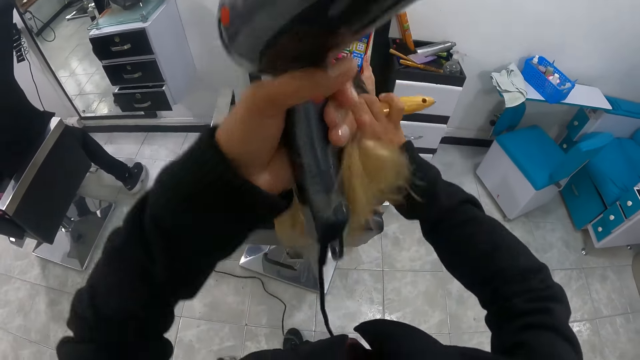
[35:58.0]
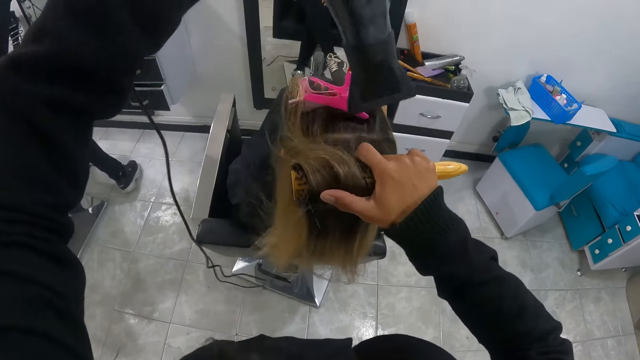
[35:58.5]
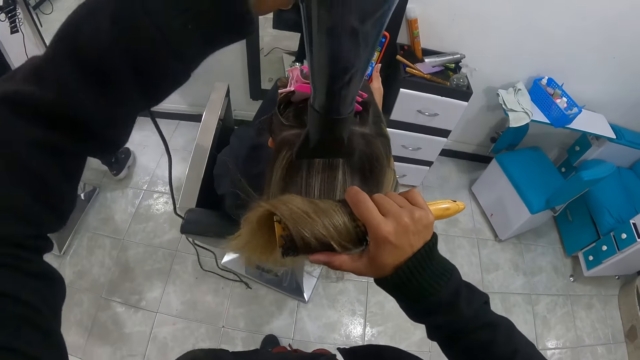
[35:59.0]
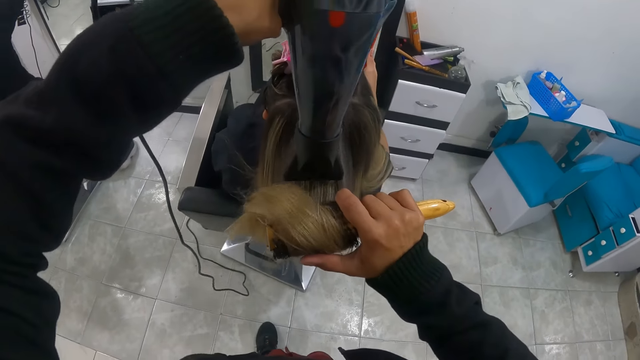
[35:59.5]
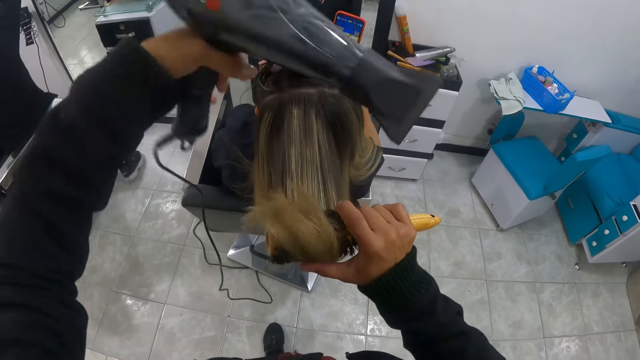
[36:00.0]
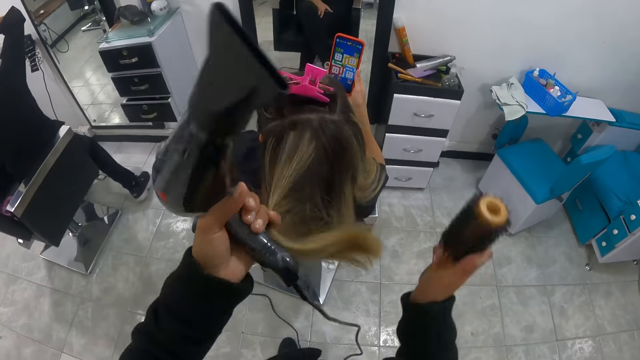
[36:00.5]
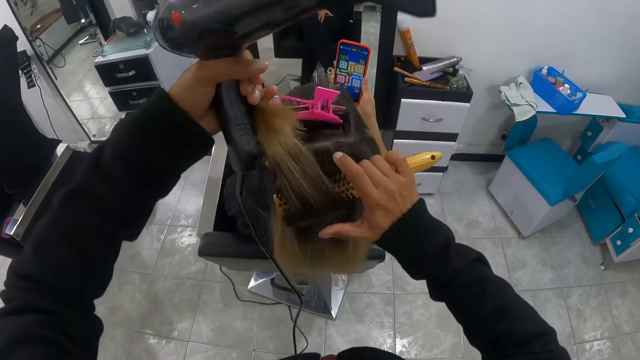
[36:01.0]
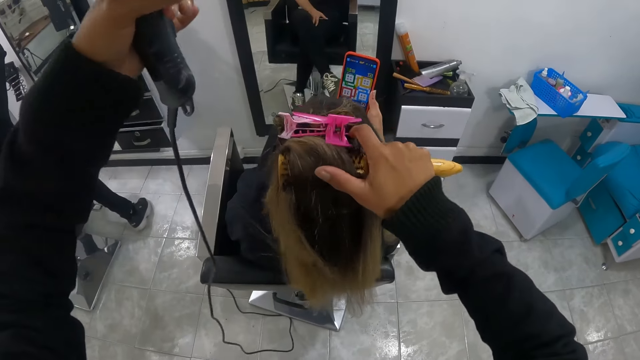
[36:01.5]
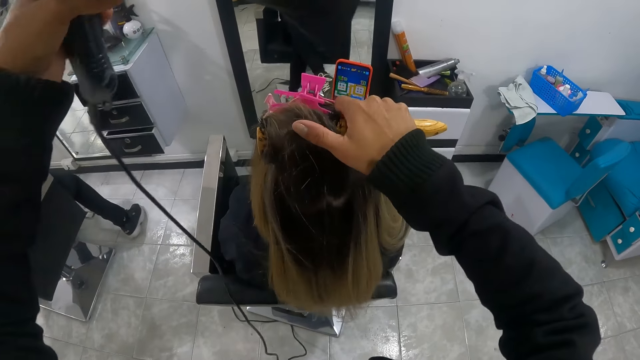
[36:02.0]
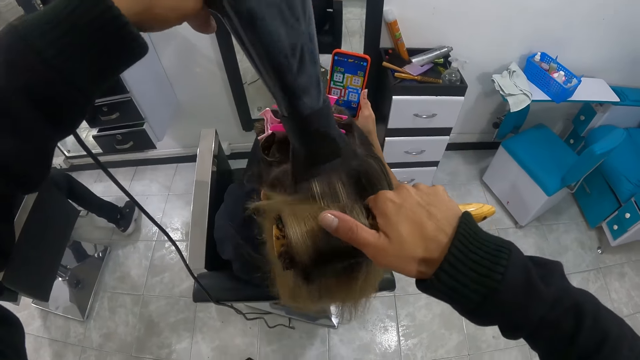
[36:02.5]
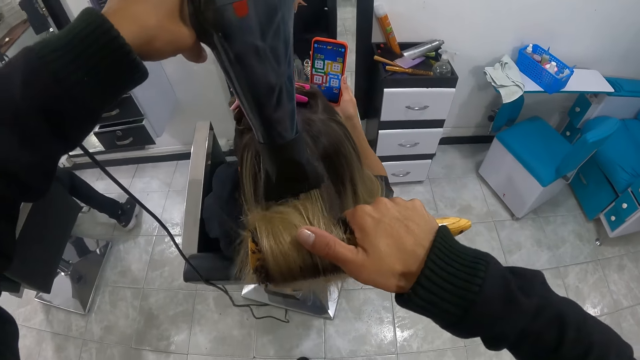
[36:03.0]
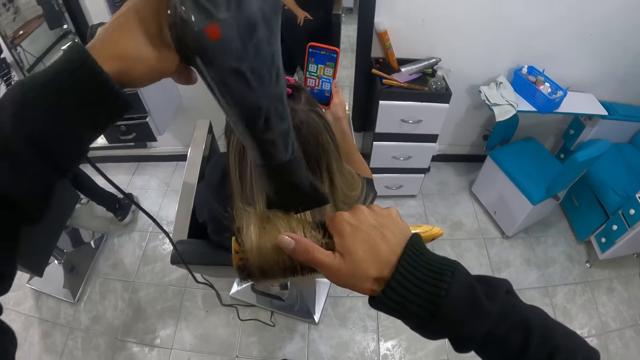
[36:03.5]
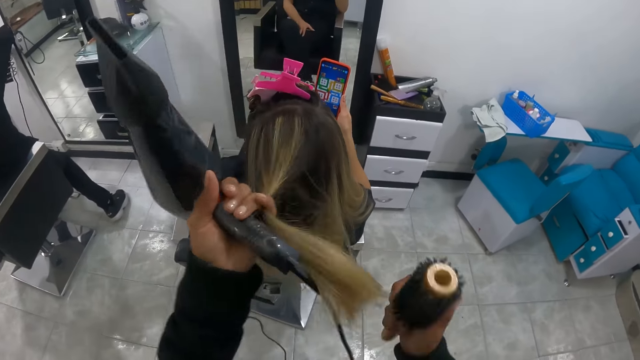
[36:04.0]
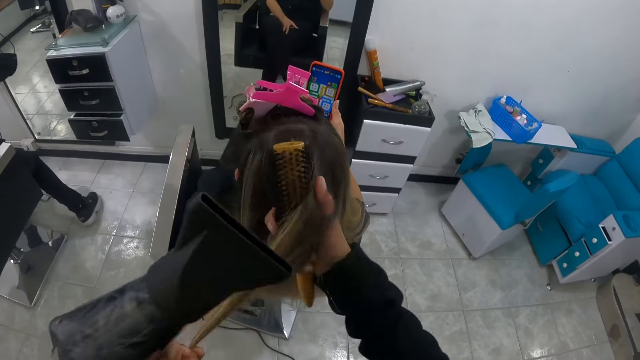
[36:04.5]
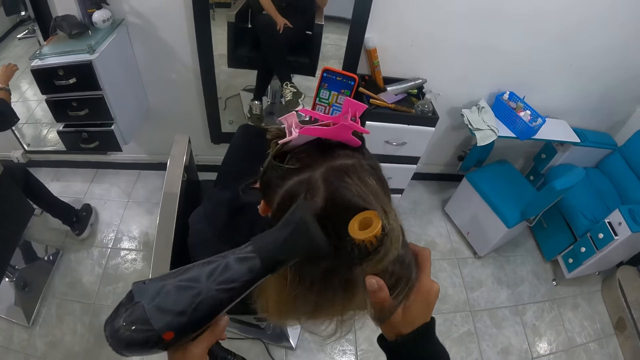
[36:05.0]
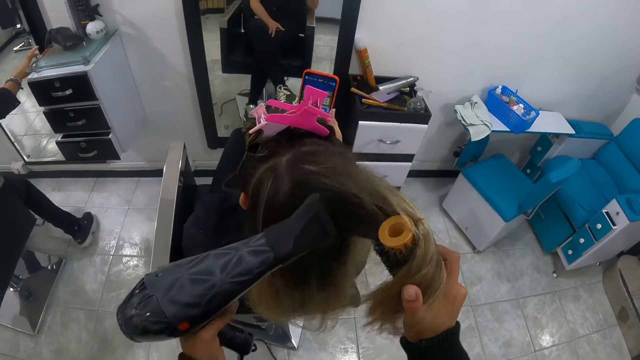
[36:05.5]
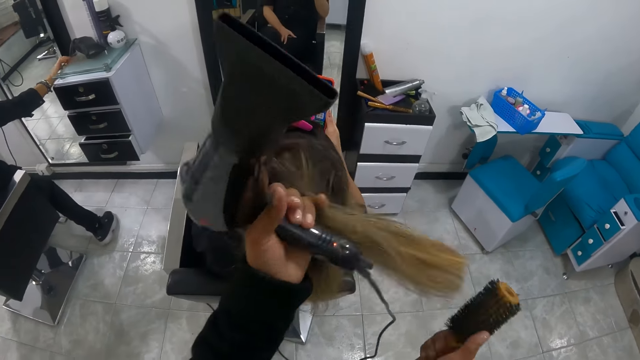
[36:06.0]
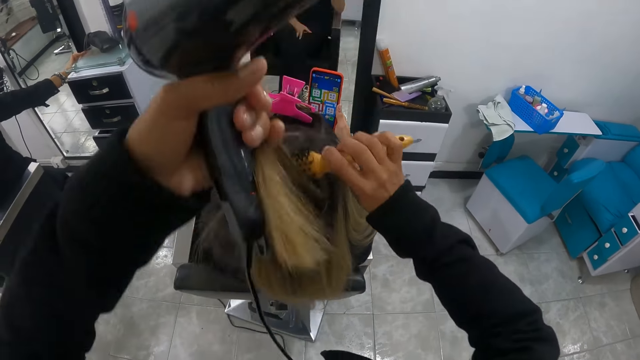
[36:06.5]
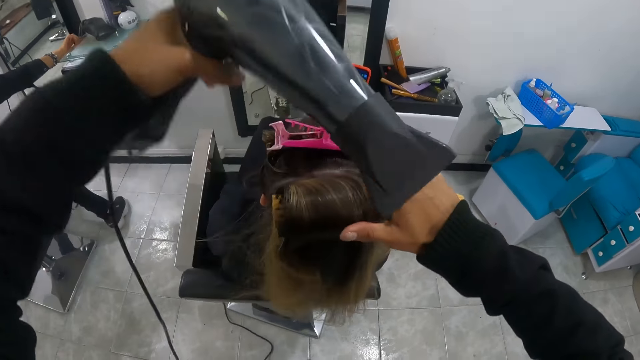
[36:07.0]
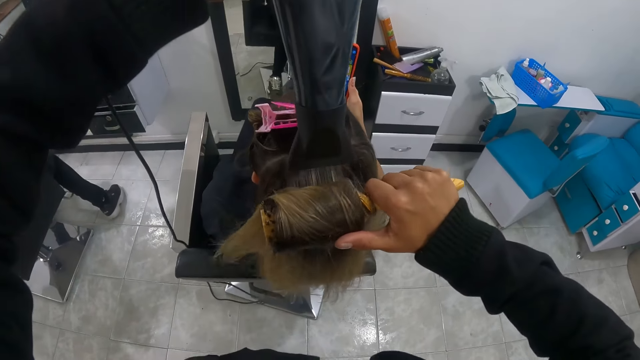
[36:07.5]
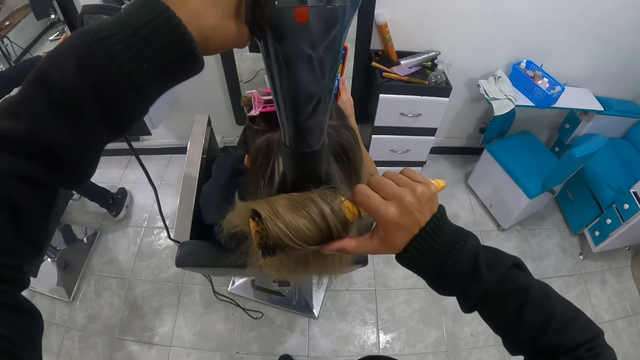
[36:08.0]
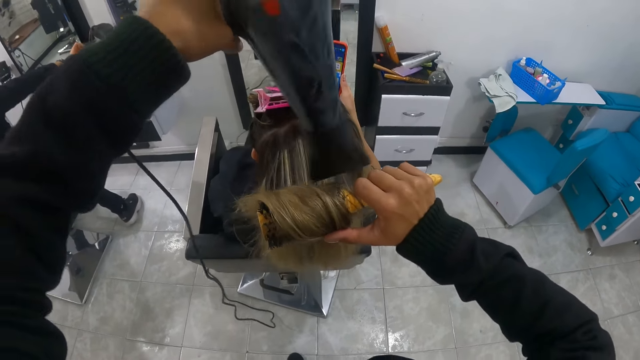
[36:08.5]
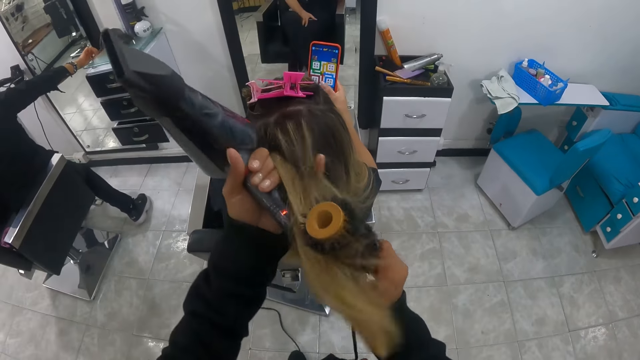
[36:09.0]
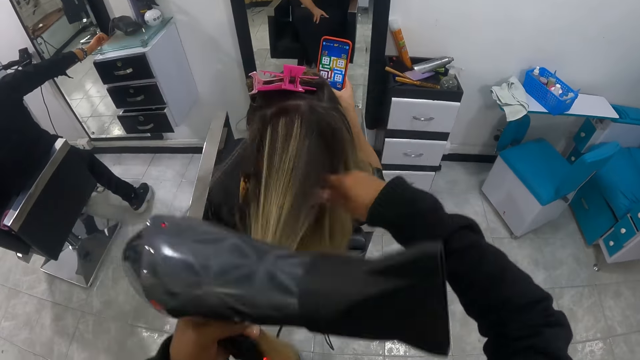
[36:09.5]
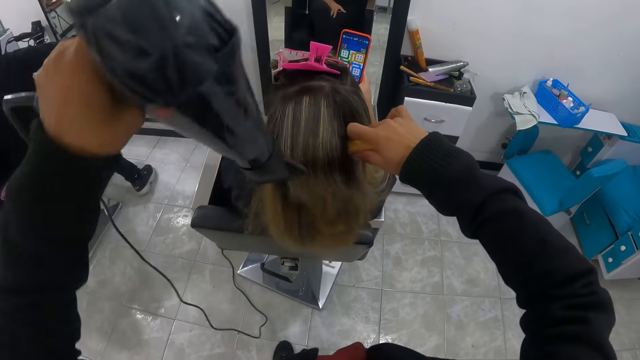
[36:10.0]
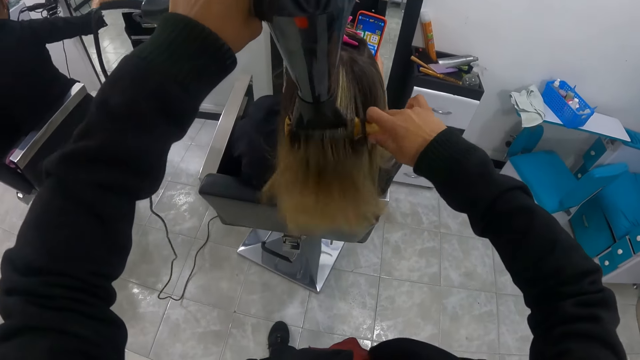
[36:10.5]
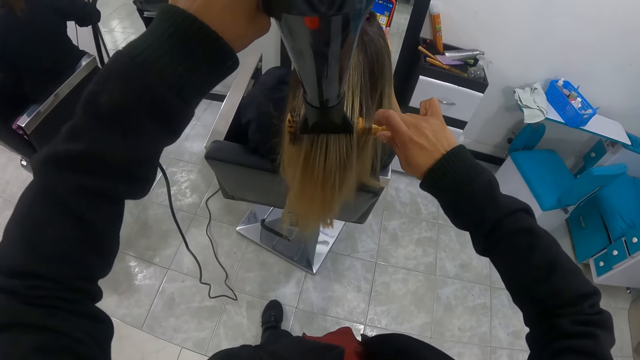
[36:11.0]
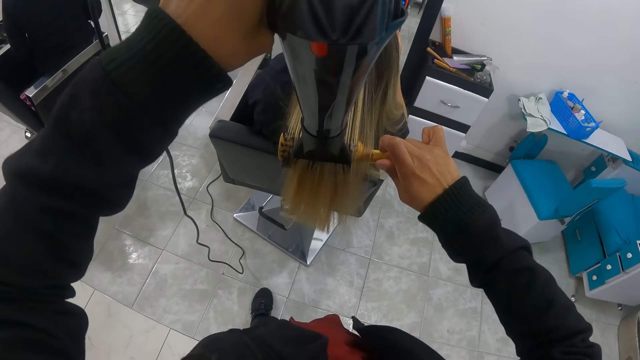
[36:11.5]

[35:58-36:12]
The camera wearer coils the hair with the hair brush. She dries the hair of the woman with the hairdryer in her left hand. She rolls the hair of the woman with her left hand on the brush in her right hand. She touches the hair. She dries the hair of the woman with the hairdryer in her left hand. She rolls the hair of the woman with her left hand on the brush in her right hand. She touches the hair with her hand. She dries the hair of the woman with the hairdryer in her left hand. Another woman touches the stand with her right hand. The camera wearer rolls the hair of the first woman with her left hand on the brush in her right hand. She dries the hair of the first woman with the hairdryer in her left hand. She rolls the hair of the first woman with her left hand on the brush in her right hand. She touches the hair. She dries the hair of the first woman with the hairdryer in her left hand.

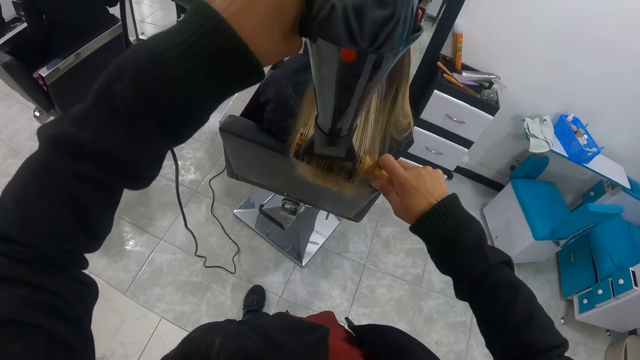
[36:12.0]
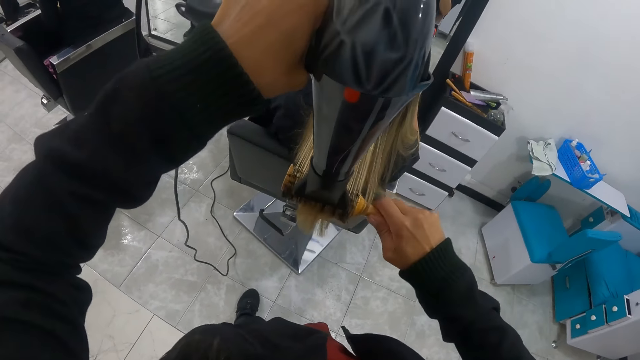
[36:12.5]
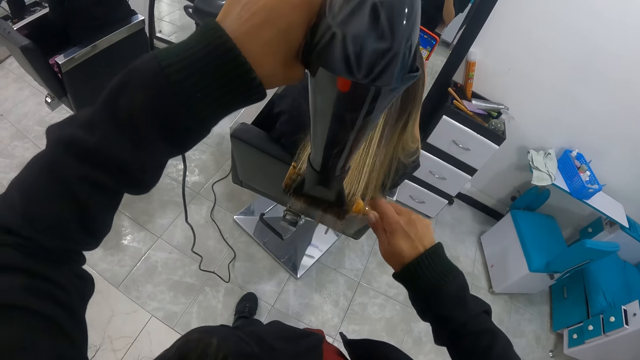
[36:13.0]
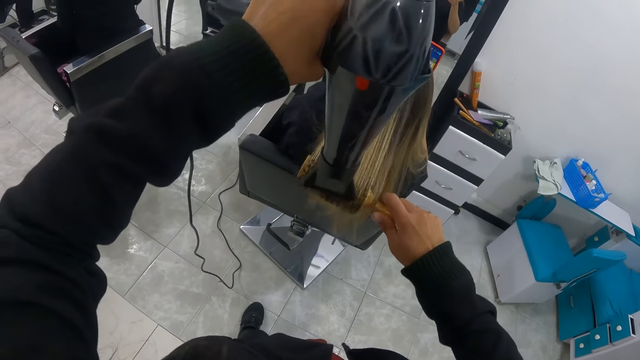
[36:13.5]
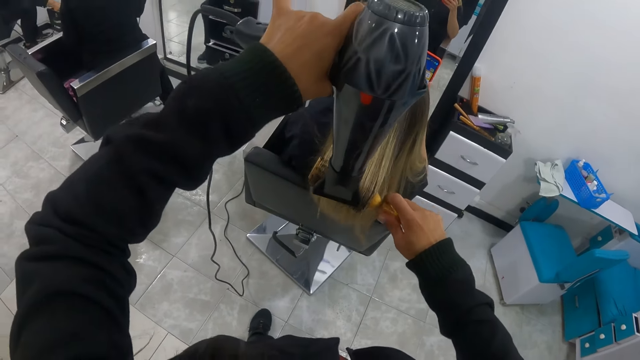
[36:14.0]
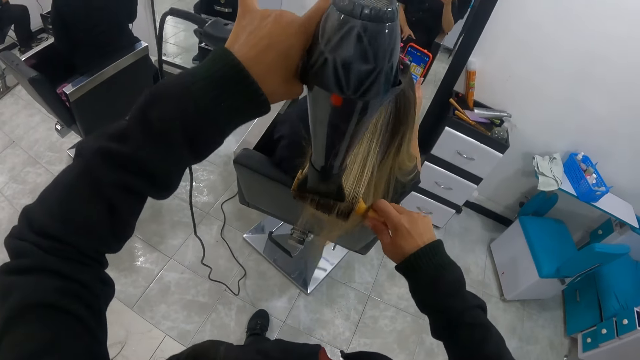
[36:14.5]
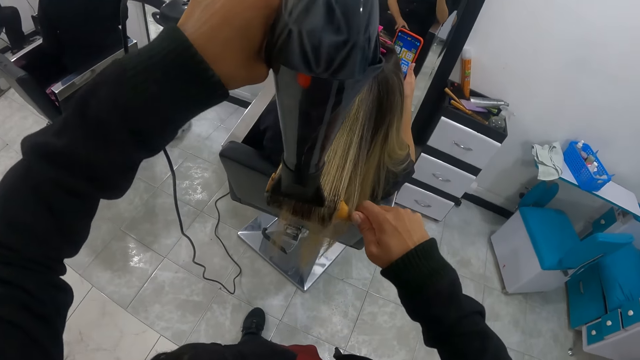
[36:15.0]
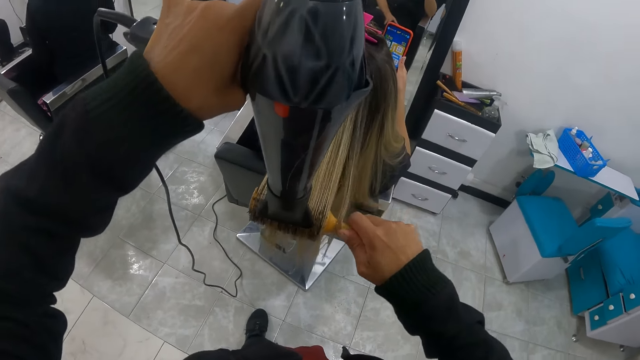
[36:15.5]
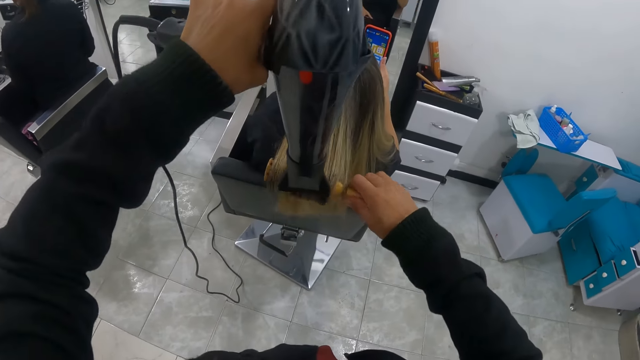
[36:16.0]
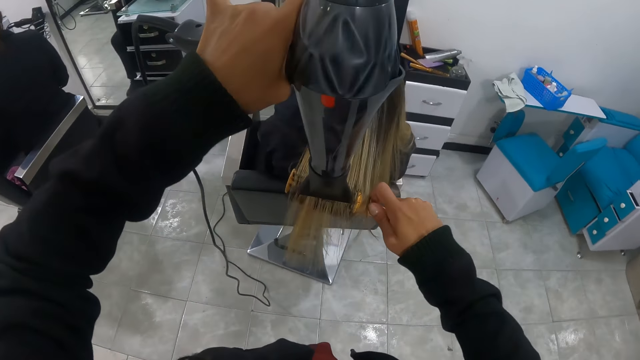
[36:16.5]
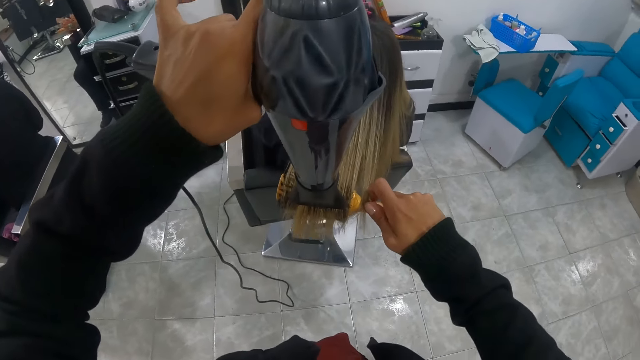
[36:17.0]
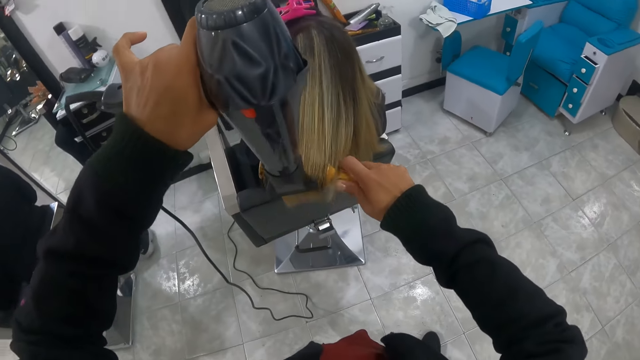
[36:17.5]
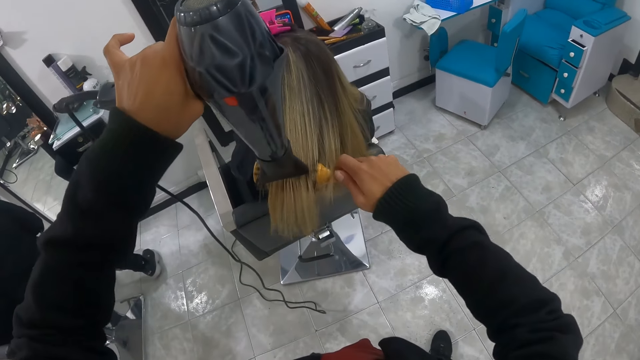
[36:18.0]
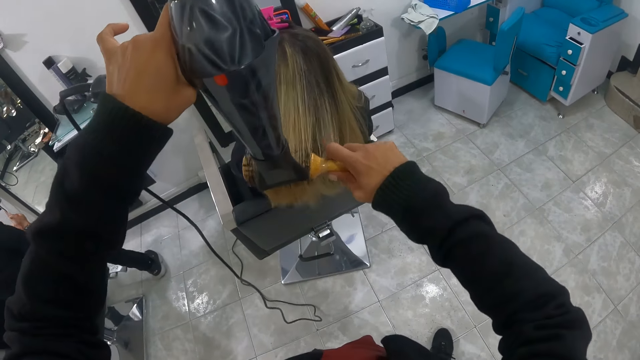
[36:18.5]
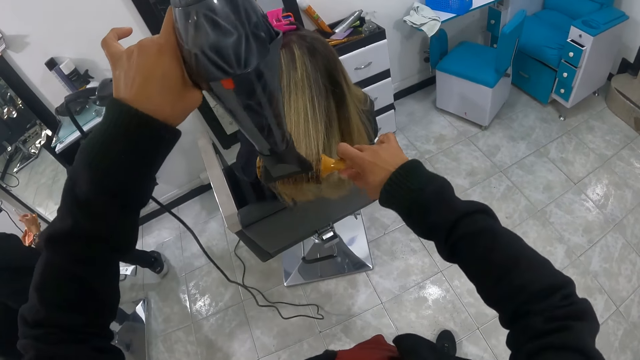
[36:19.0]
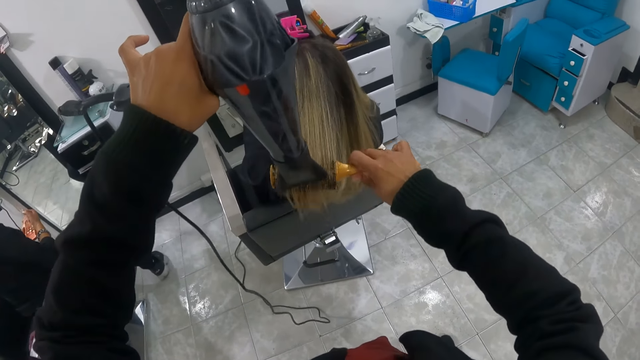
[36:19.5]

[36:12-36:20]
The camera wearer blow-dries the hair with the blow-dryer.
